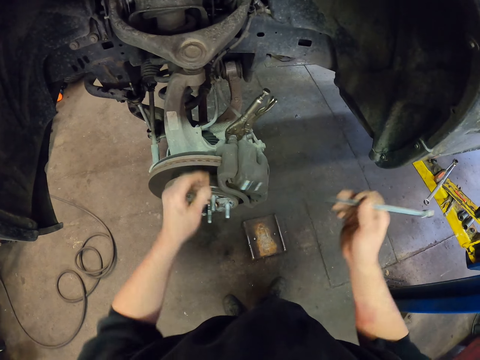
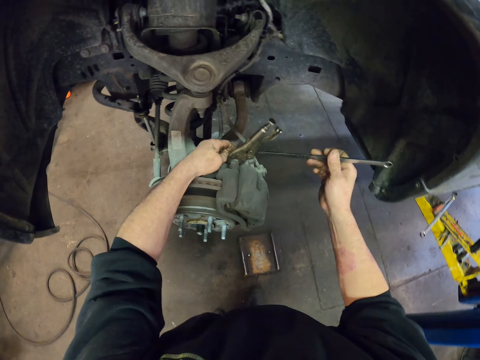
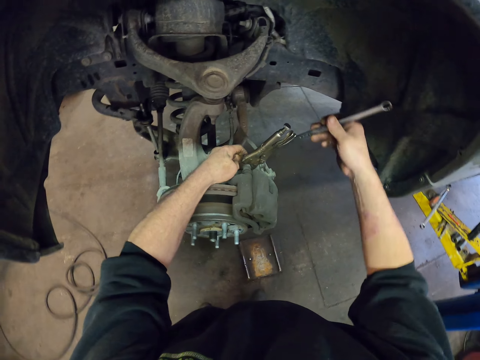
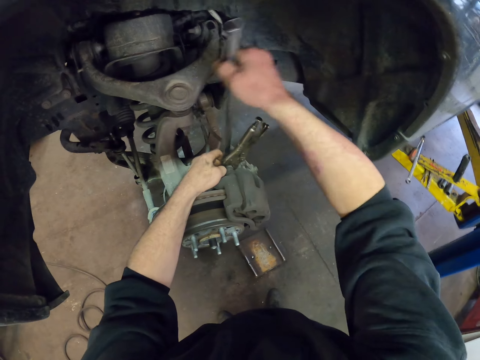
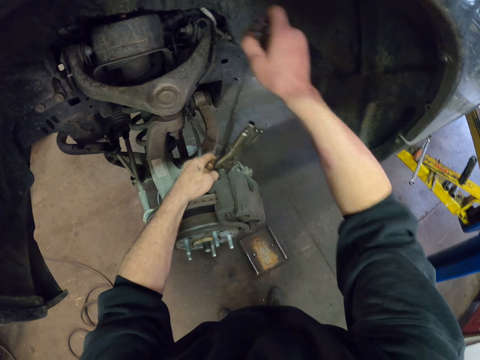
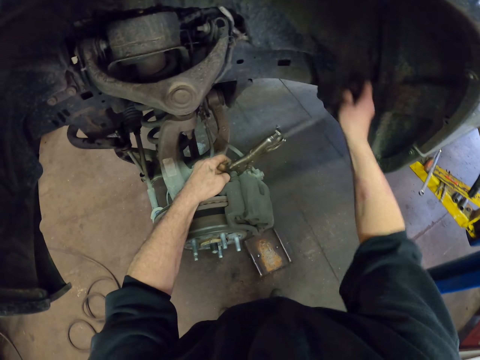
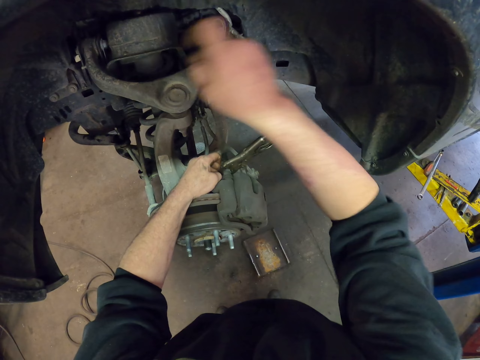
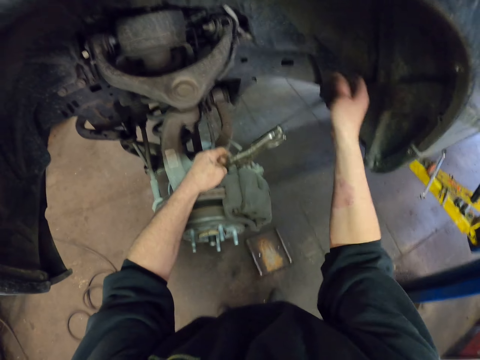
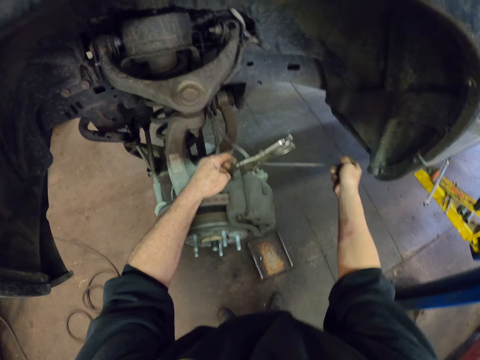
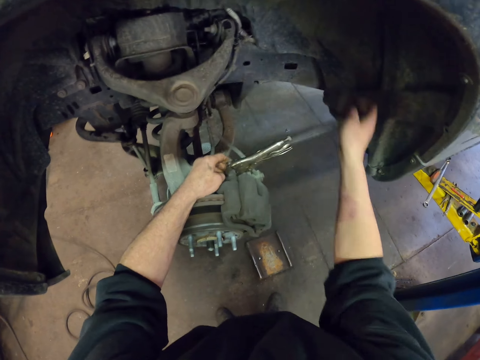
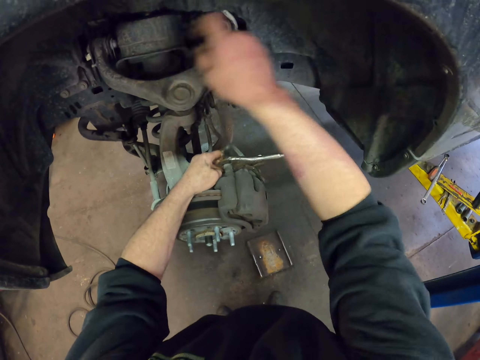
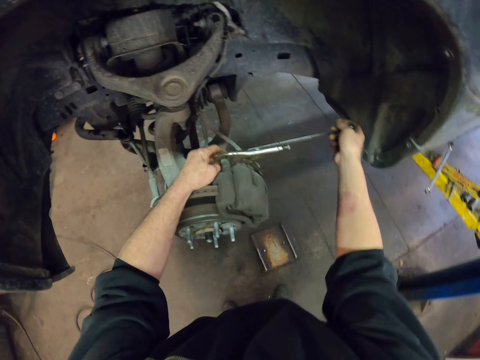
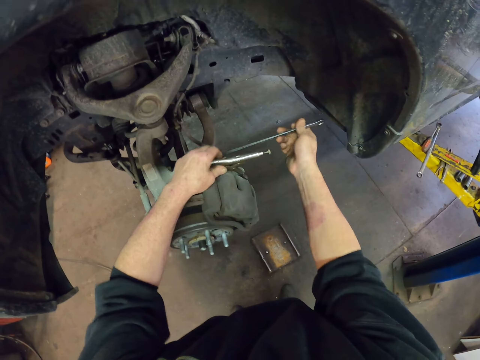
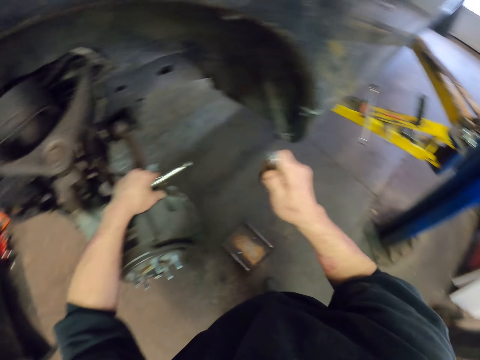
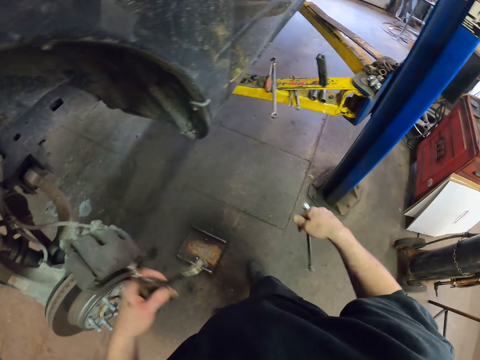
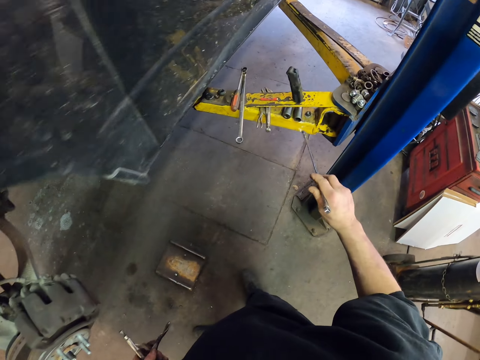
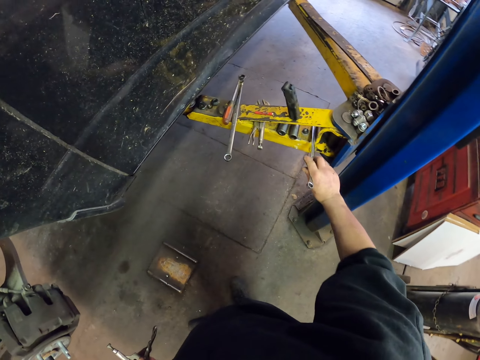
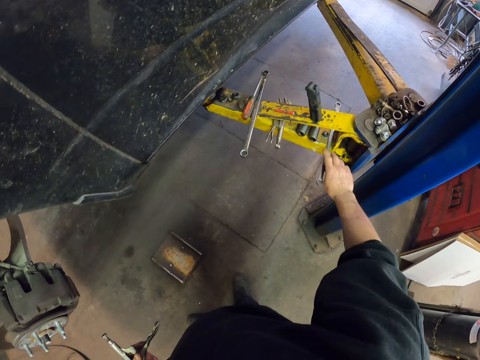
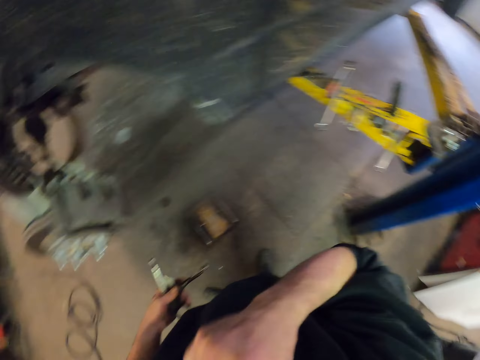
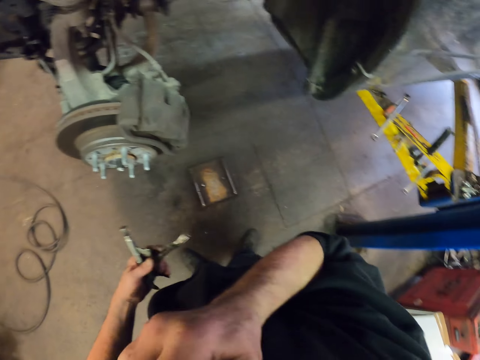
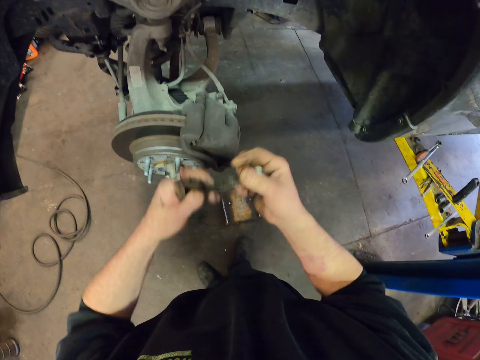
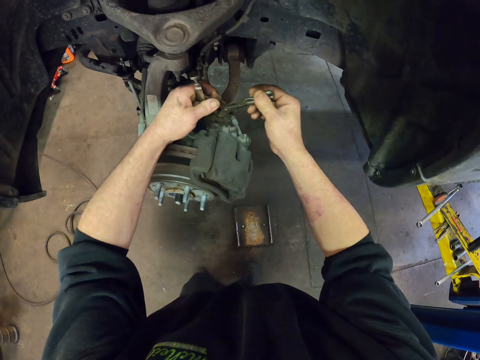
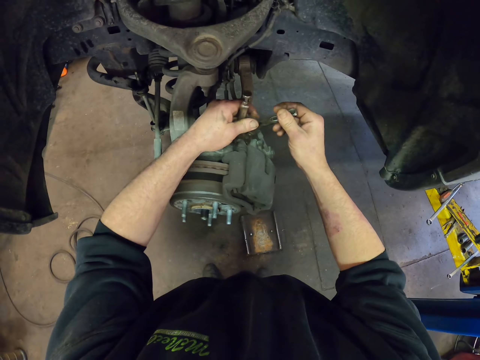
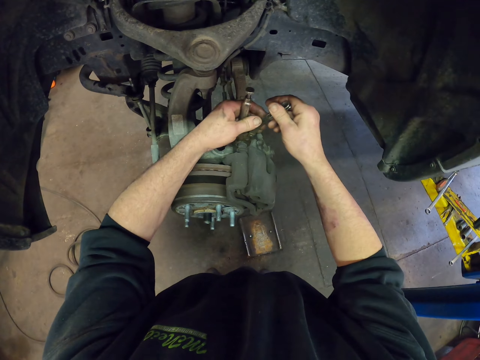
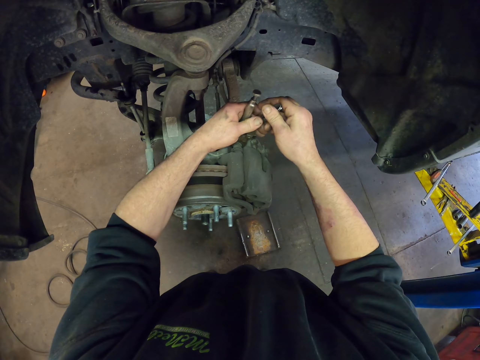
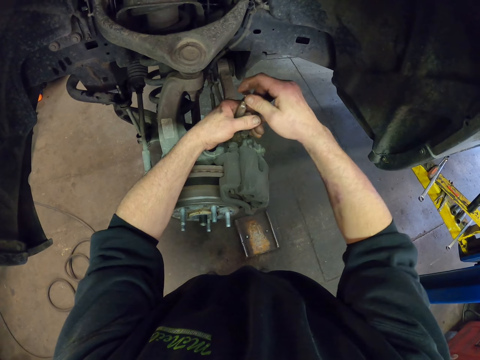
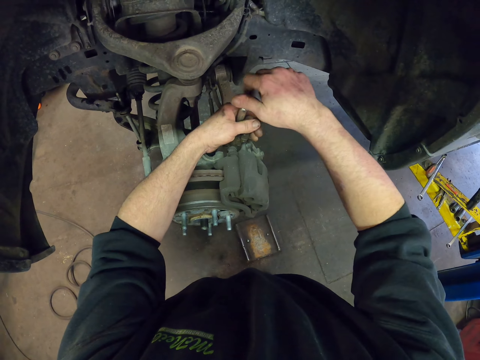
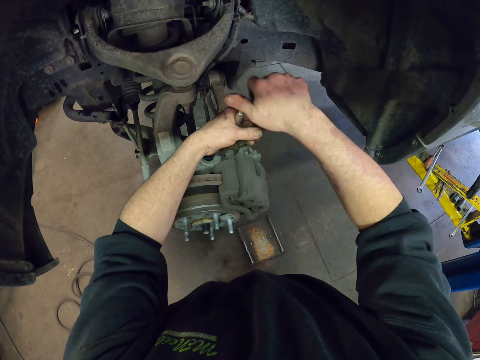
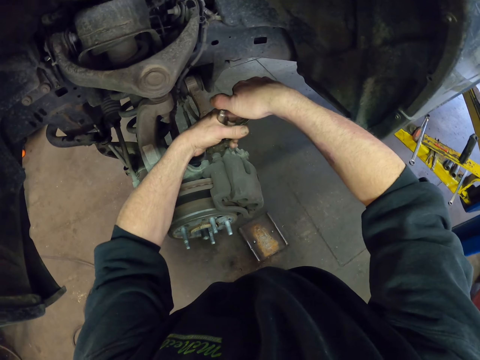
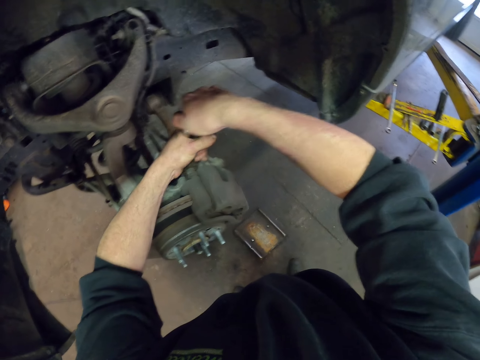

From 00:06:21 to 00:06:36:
The camera wearer fixes the wrench on the nut. They loosen the nuts with the wrench. They put the wrench on the crane. They wipe the face. They open the nuts. They fix the clip on the nut.

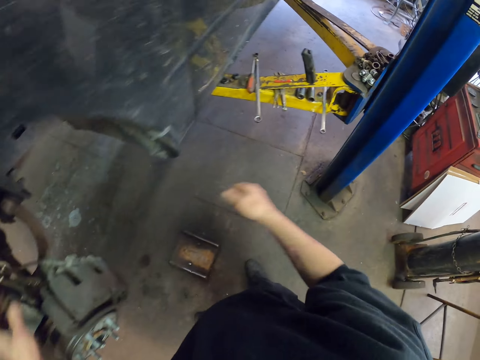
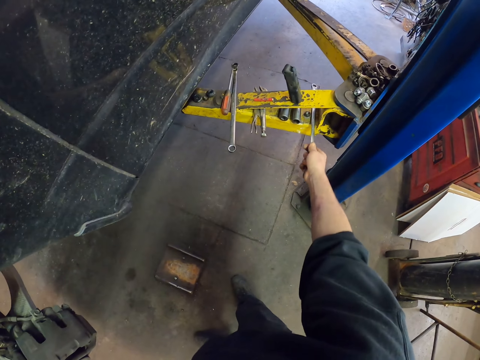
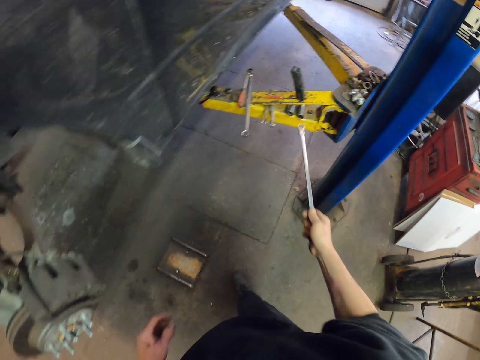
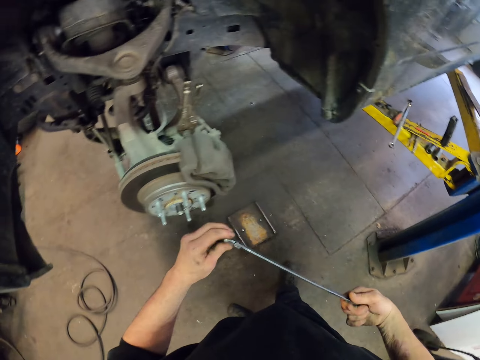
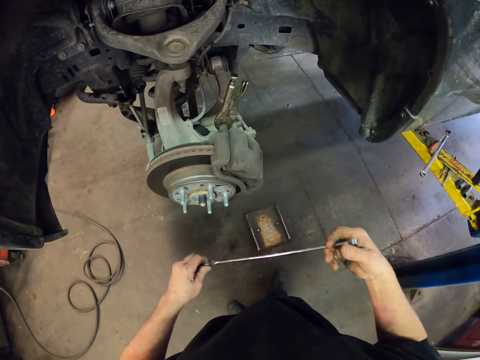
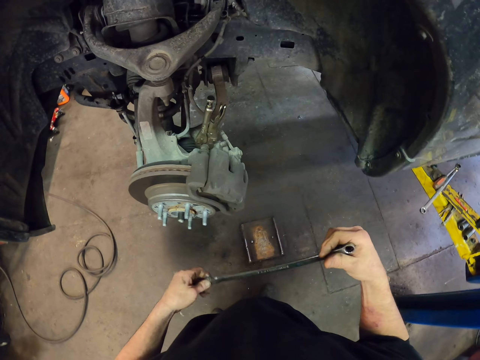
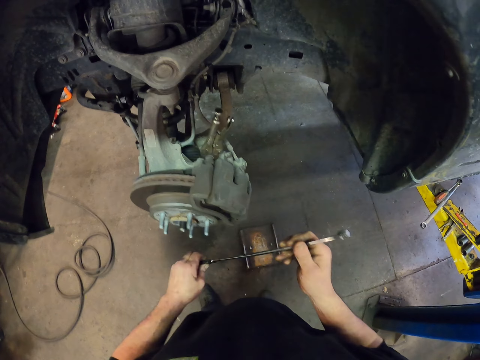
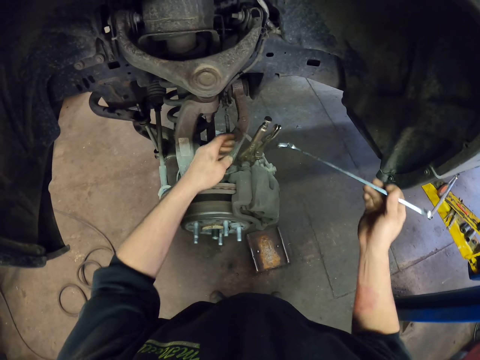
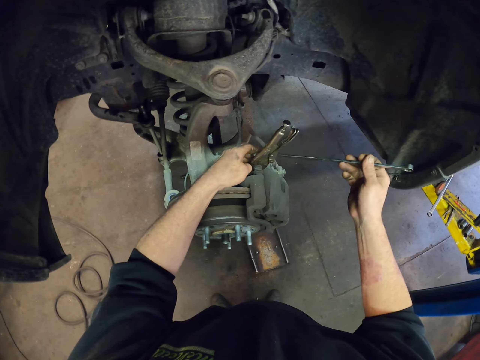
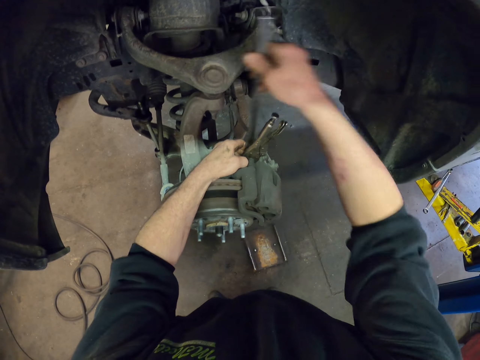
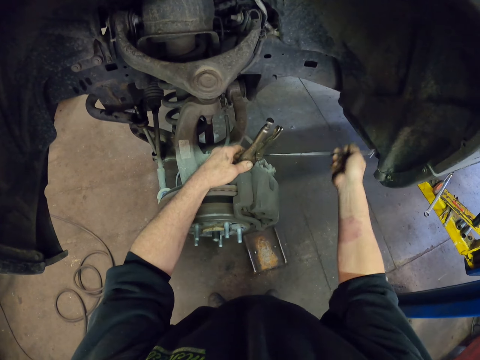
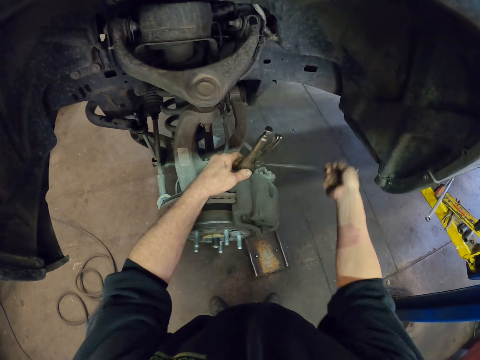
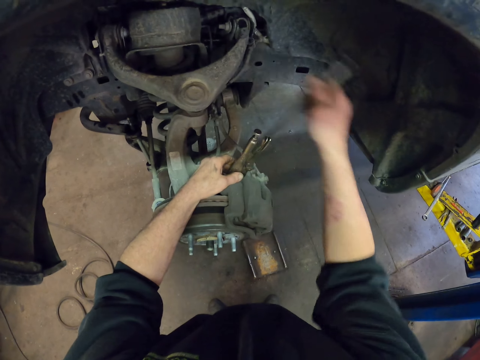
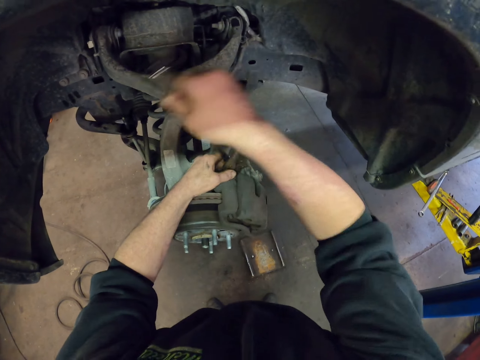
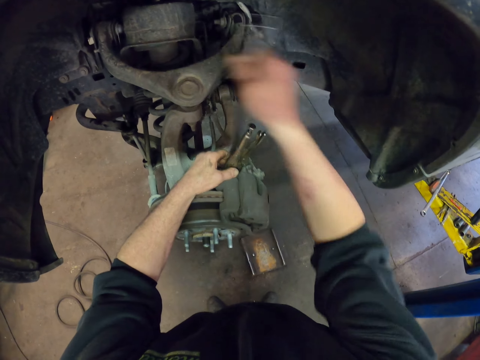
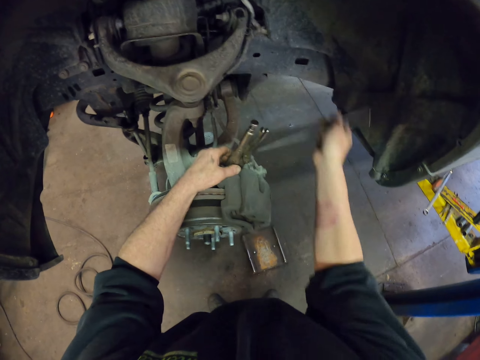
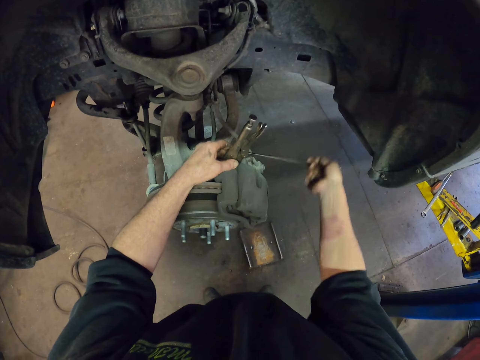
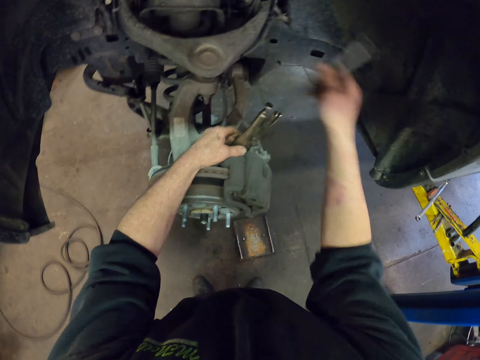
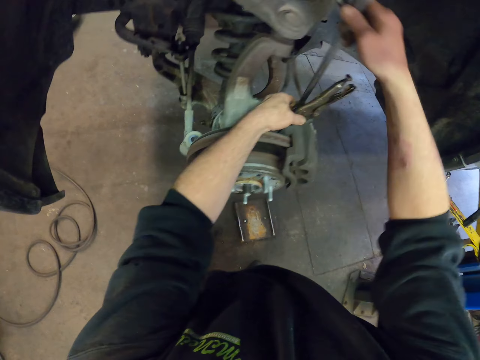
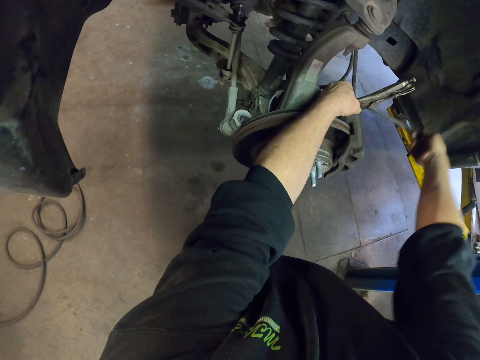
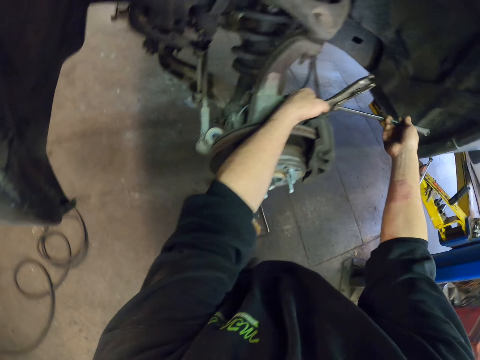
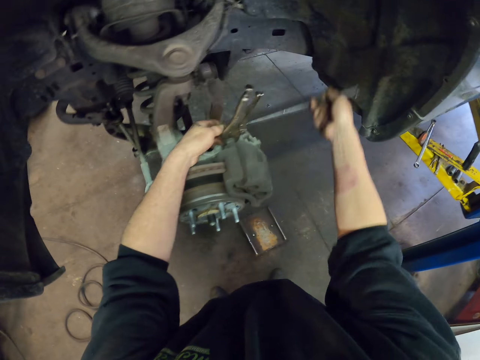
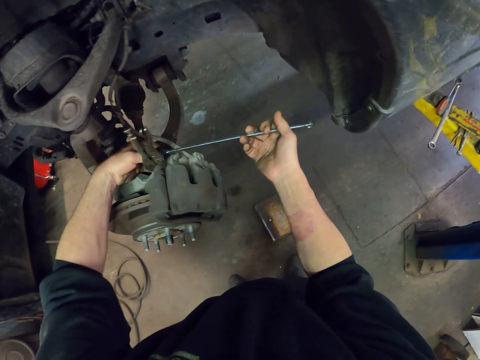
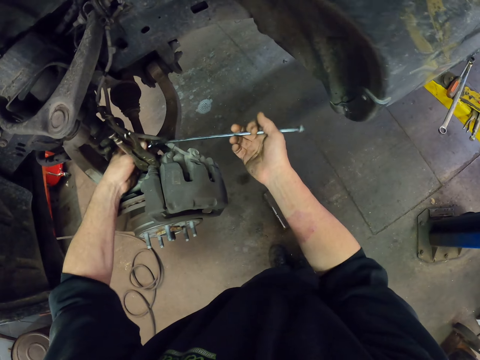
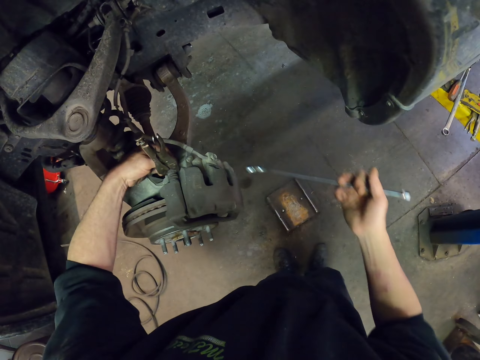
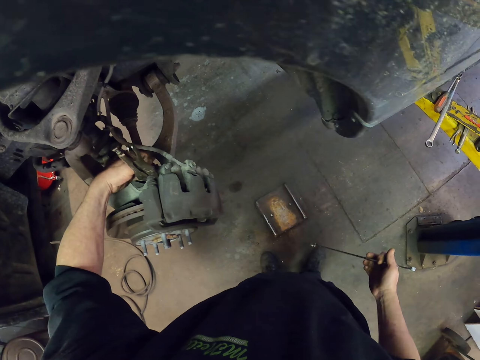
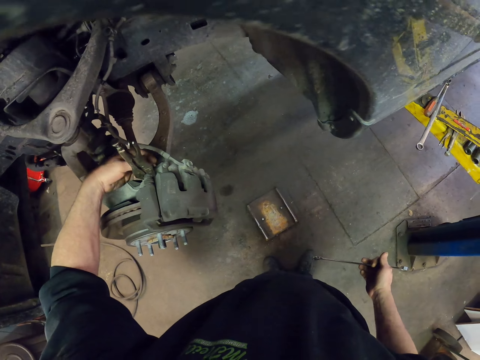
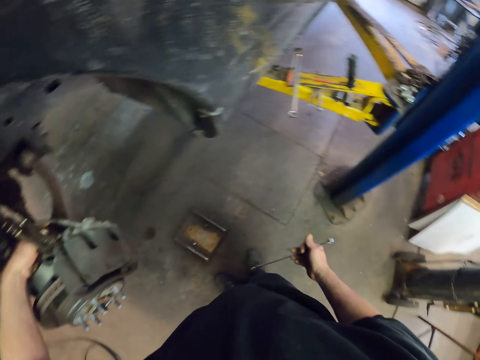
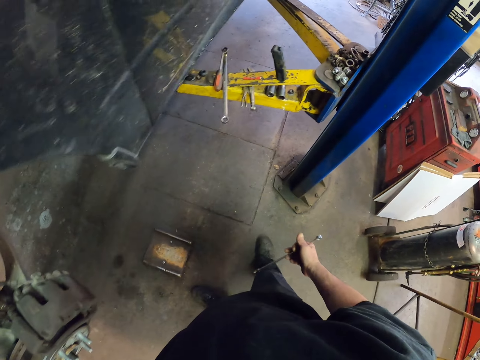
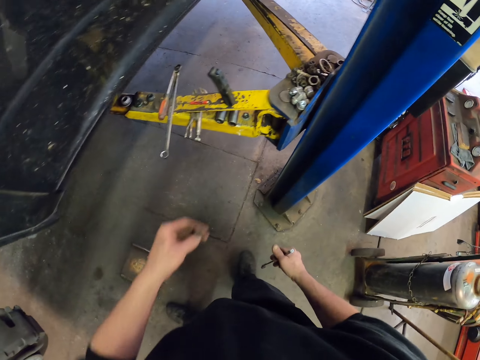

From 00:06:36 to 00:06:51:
The camera wearer picks up the wrench from the crane. They open the nuts. They fix the wrench on the nut. They tighten the nuts with the wrench. They loosen the nut with the fingers.
